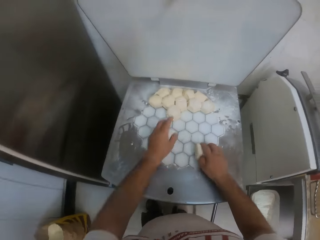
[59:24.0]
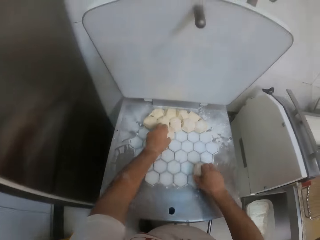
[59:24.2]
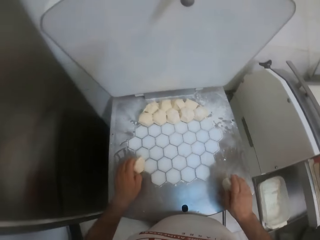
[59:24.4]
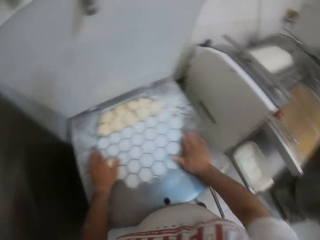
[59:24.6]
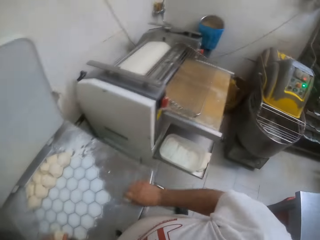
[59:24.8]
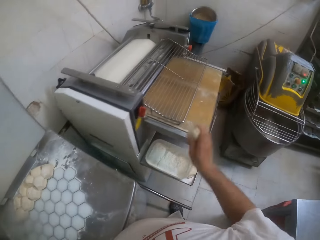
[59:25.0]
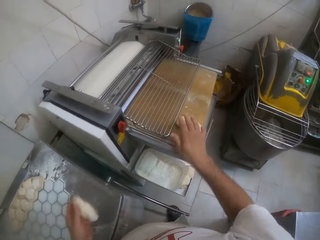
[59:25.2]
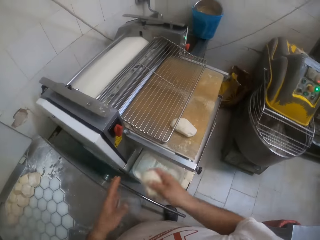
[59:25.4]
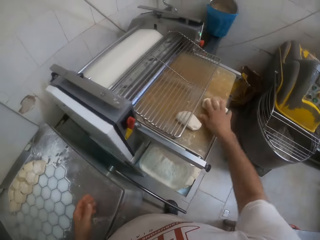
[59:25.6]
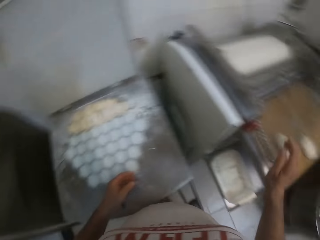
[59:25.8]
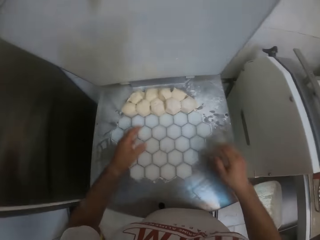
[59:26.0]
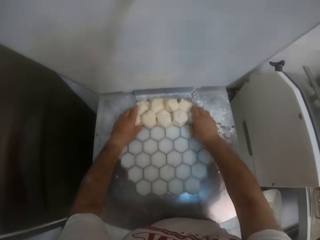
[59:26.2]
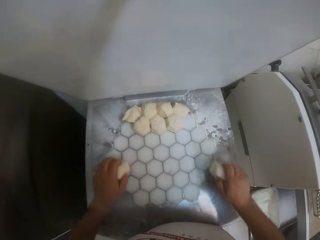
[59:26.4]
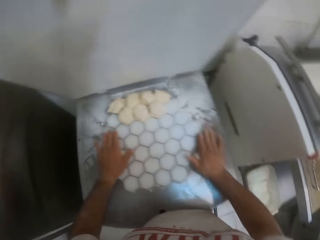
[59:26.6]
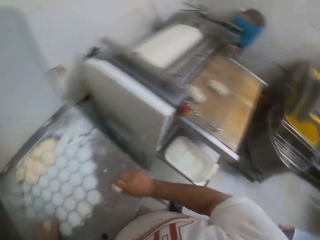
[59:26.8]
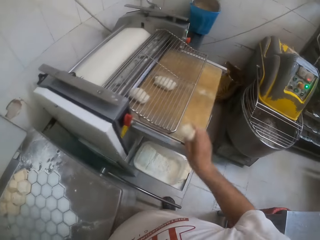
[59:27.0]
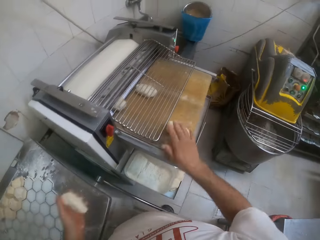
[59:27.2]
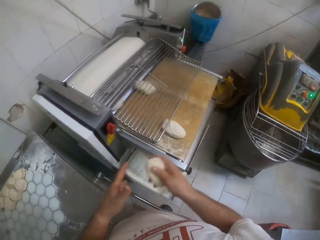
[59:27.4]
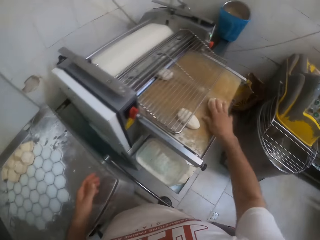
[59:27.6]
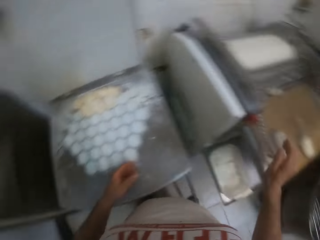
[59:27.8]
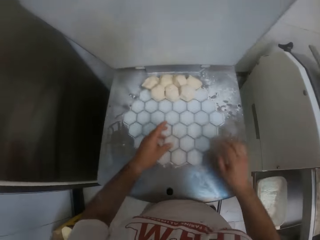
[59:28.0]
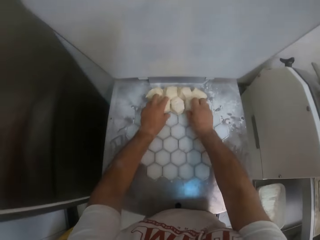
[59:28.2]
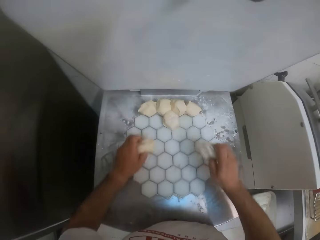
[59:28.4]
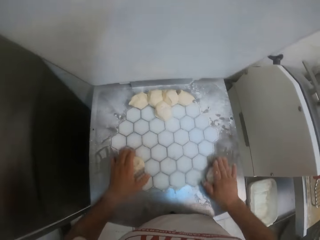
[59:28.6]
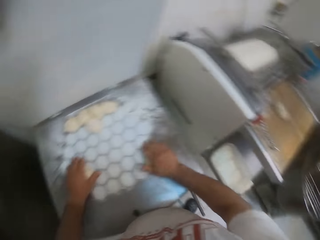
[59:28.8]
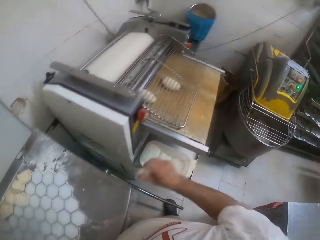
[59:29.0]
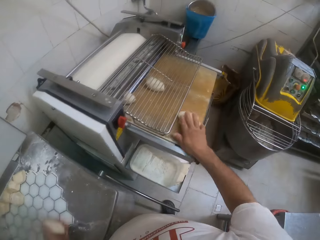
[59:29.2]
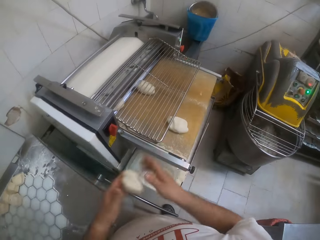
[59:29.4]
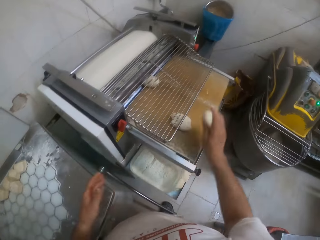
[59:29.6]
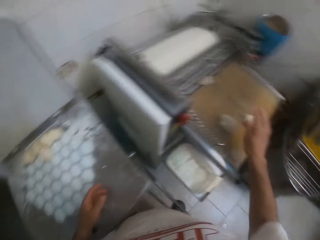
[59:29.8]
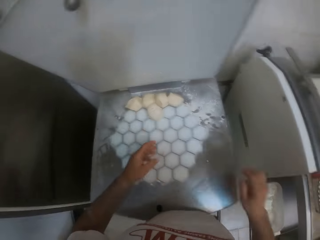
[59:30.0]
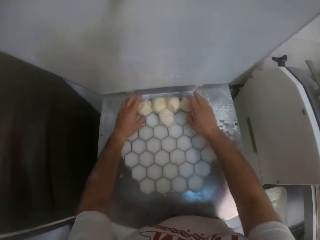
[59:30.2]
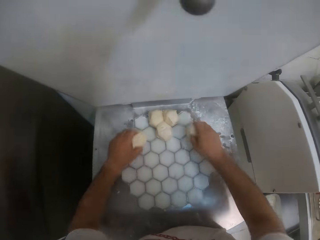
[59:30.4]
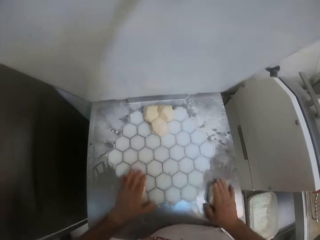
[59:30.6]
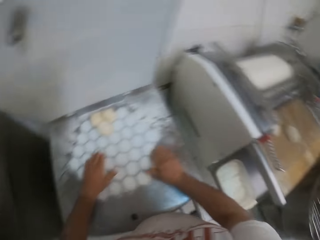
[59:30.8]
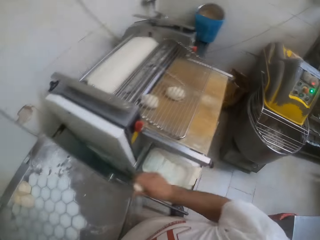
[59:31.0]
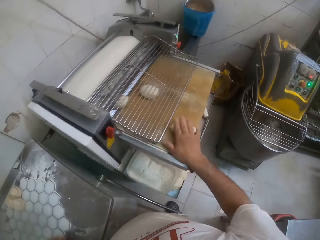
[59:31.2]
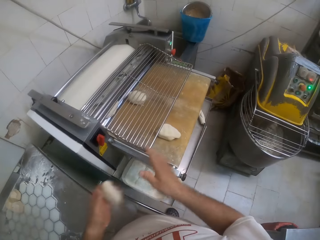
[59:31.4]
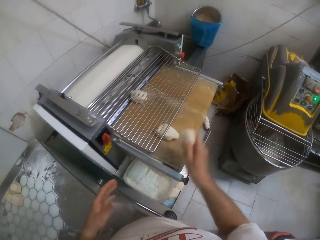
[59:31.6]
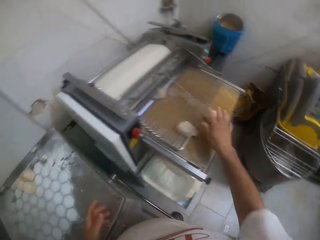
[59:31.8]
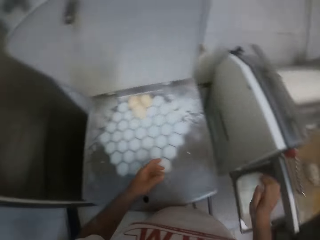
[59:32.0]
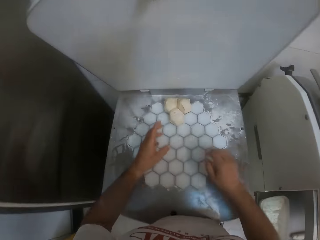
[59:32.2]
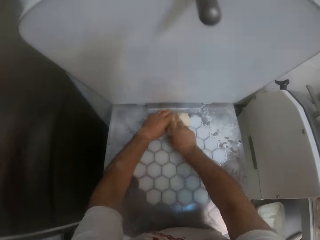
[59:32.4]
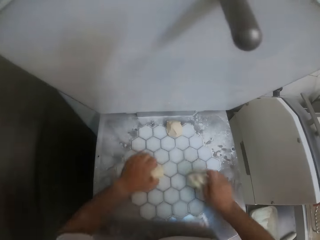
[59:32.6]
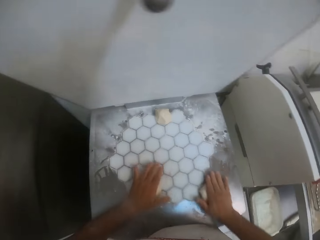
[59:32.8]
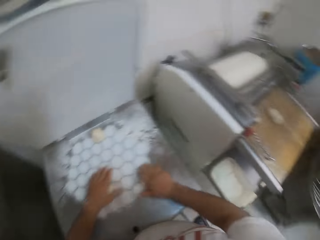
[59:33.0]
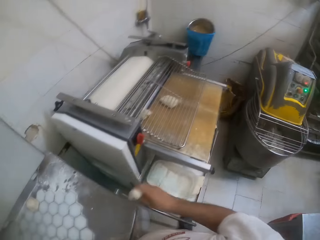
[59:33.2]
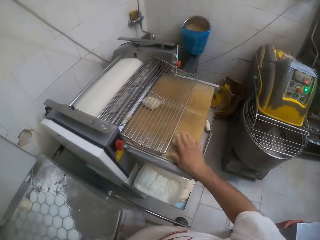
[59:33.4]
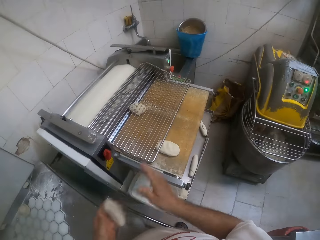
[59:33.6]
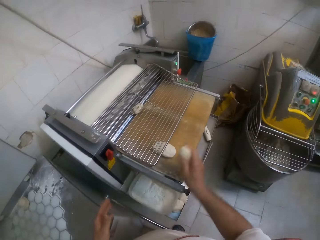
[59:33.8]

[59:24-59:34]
The camera wearer rubs two sets of dough on the slab with both hands. He drops the dough on the dough roller with both hands. He takes the dough from something.

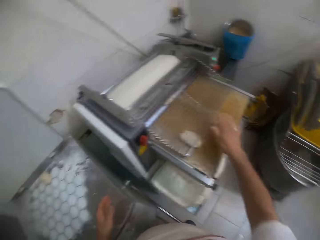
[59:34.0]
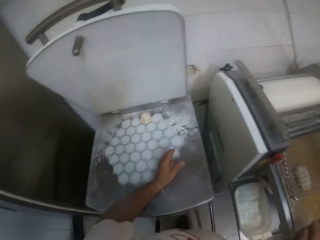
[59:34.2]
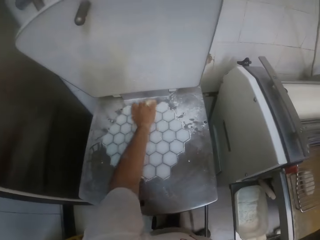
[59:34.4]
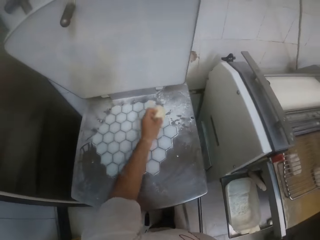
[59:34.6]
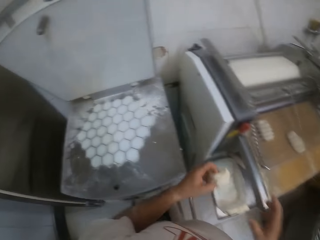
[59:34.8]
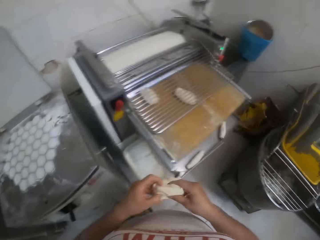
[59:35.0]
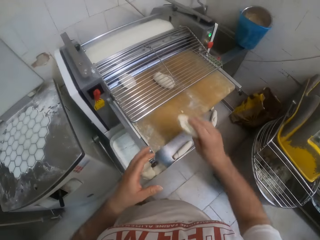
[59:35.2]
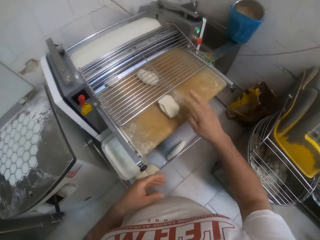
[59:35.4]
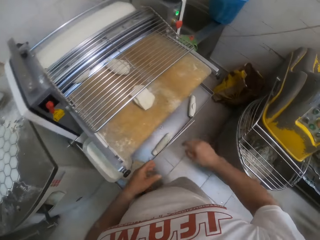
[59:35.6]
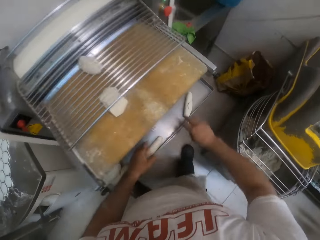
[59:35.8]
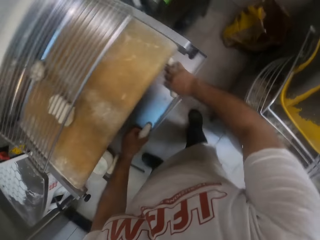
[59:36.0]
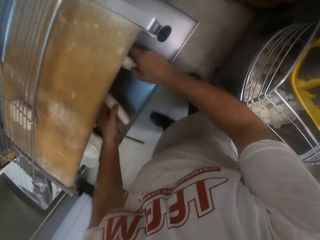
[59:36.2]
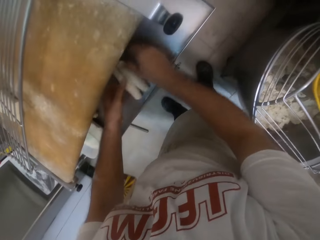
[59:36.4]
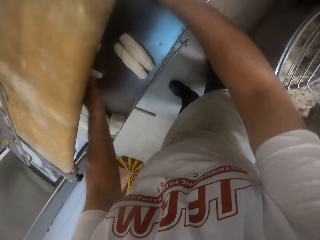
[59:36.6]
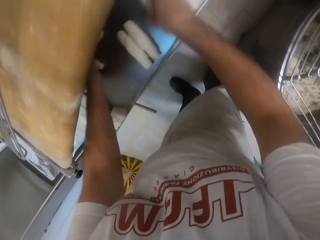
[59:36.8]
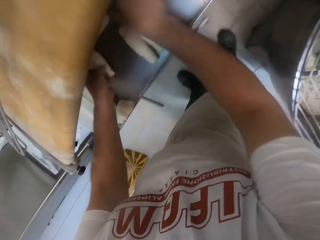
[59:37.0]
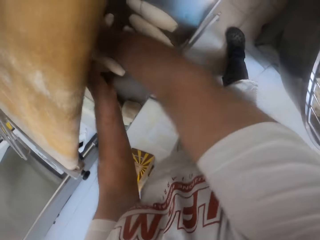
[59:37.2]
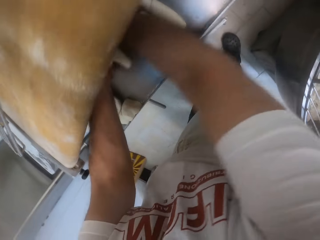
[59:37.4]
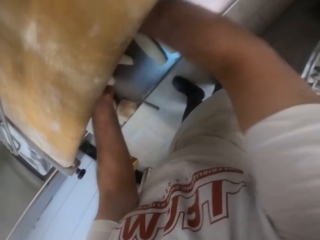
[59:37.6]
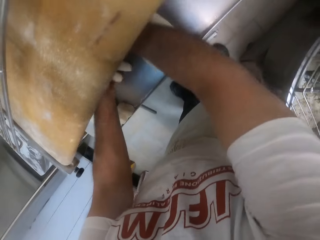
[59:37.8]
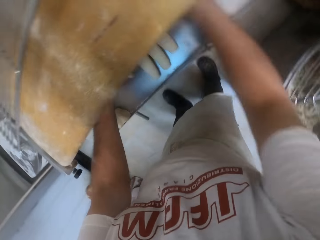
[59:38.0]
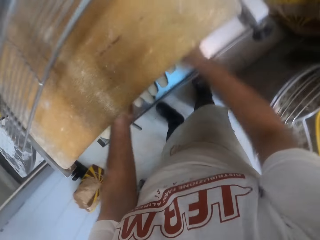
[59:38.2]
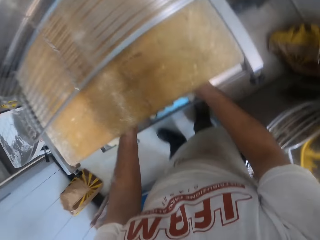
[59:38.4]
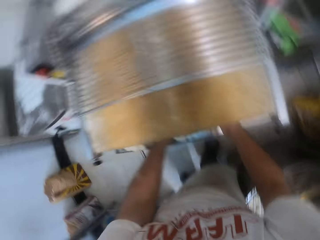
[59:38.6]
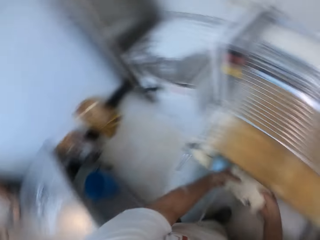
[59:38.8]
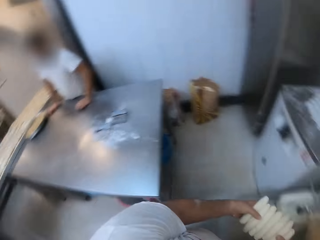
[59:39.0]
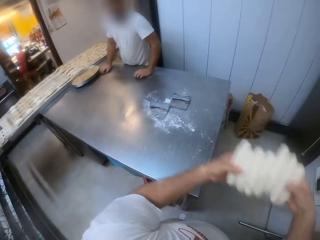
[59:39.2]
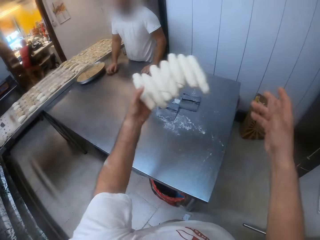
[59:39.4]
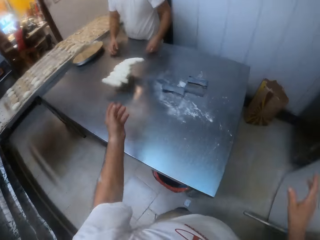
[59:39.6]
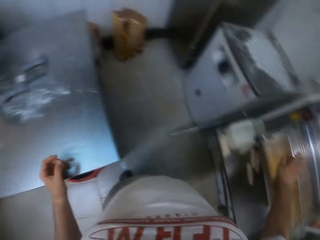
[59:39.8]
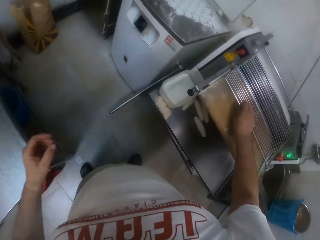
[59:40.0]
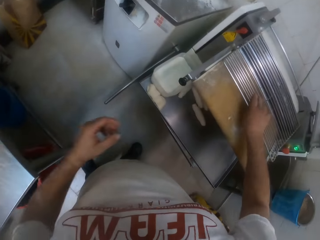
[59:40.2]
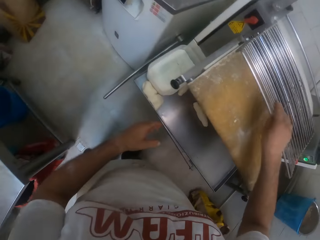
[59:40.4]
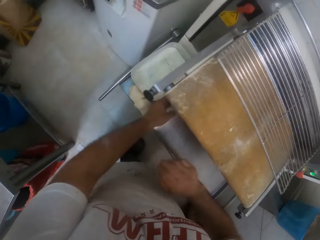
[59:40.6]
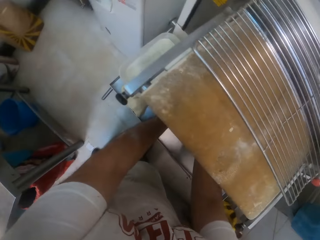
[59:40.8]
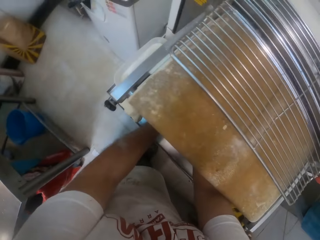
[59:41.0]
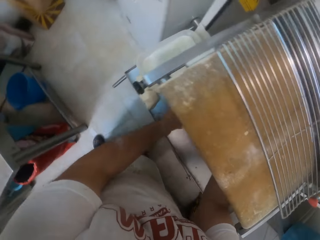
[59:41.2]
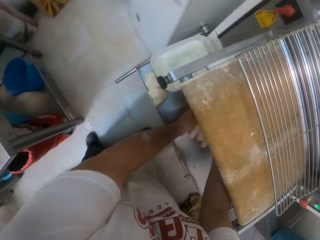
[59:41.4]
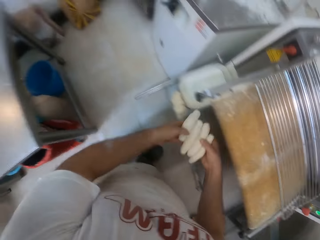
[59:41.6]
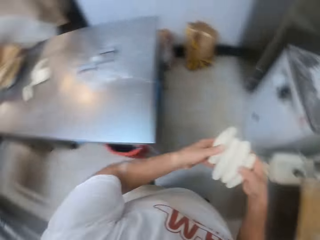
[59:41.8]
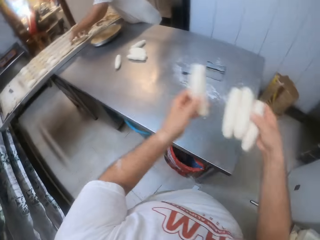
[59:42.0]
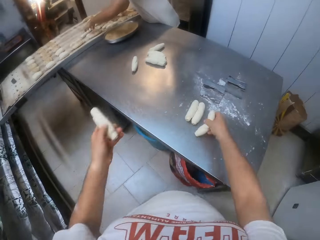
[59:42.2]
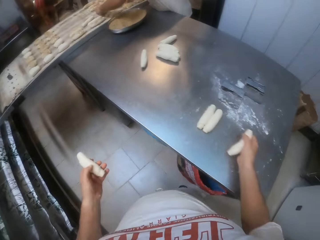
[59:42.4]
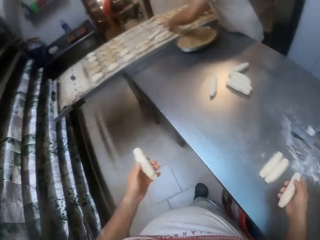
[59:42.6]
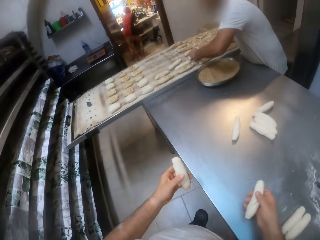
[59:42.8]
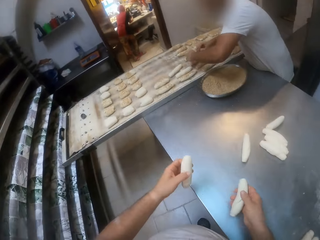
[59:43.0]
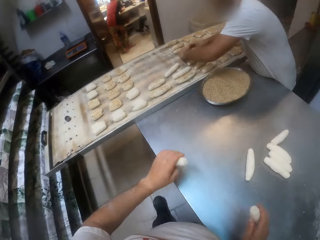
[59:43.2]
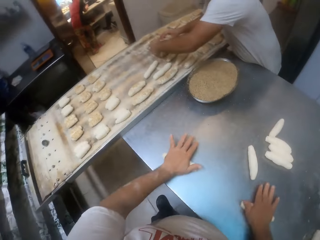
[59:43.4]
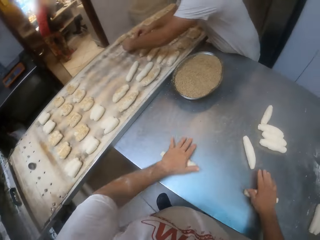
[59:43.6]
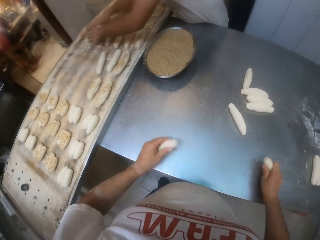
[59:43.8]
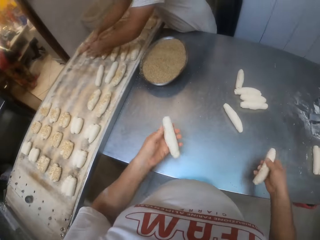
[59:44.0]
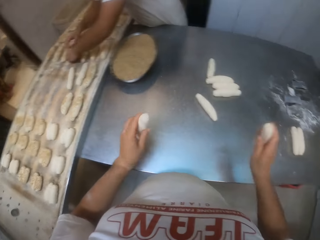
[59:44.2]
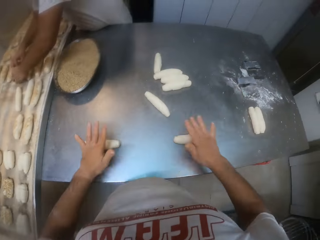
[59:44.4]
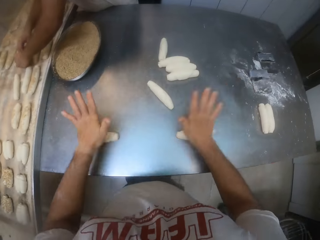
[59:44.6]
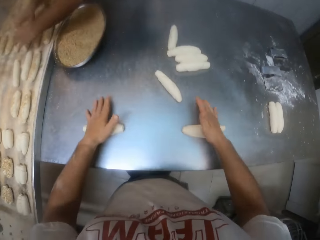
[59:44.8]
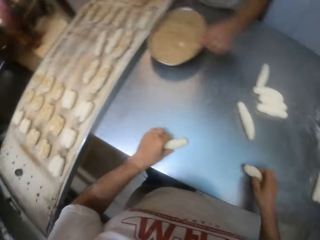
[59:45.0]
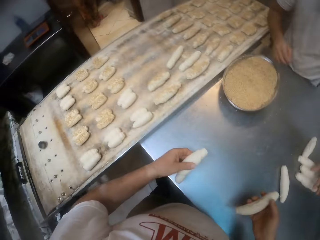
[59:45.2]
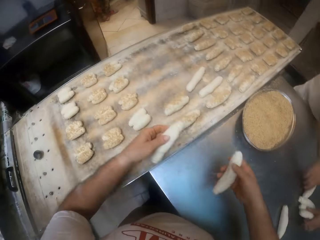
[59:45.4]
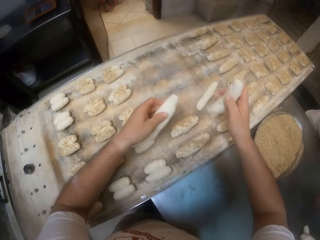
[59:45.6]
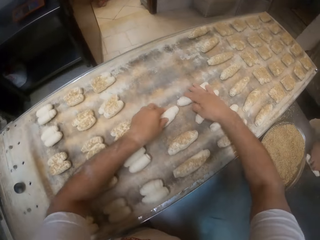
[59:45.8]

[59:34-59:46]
The camera wearer picks a dough from the slab with his left hand. He passes the dough to the dough roller with his right hand. He packs some sets of dough from the tray with both hands. He holds something. He puts his hand on something. He throws the sets of dough on the table to a man. He packs some sets of dough from the tray with both hands. The man arranges the dough on the tray with both hands. The camera wearer puts the dough on the table with both hands. He holds the dough. He rubs two sets of dough on the table with both hands.
